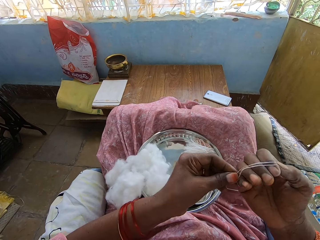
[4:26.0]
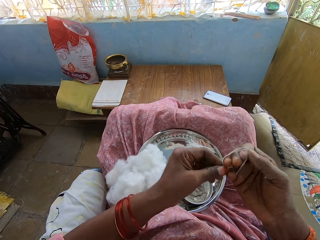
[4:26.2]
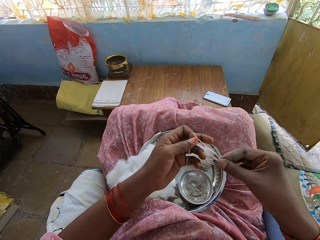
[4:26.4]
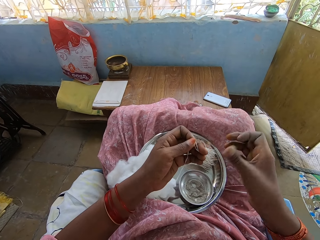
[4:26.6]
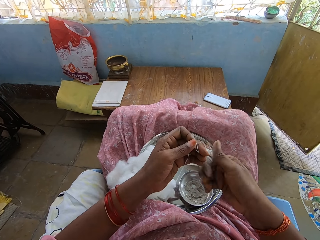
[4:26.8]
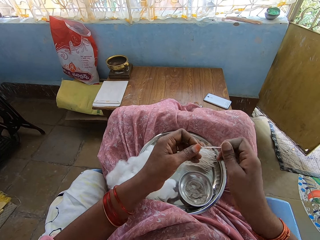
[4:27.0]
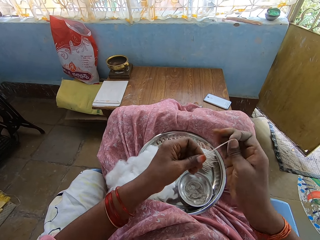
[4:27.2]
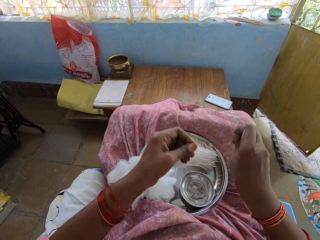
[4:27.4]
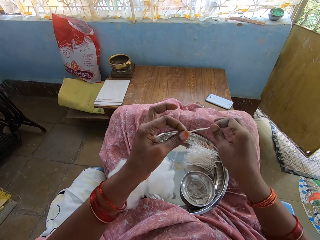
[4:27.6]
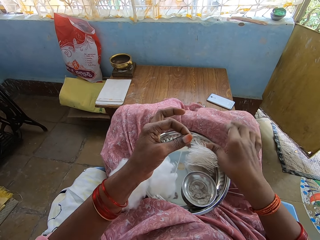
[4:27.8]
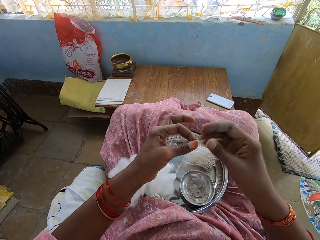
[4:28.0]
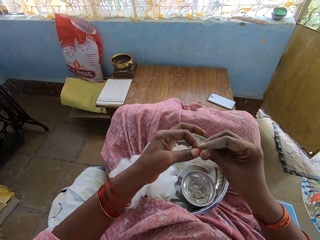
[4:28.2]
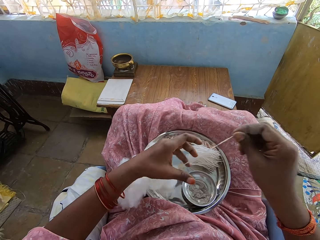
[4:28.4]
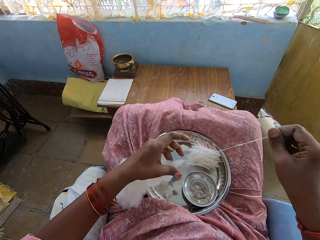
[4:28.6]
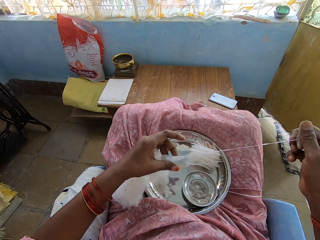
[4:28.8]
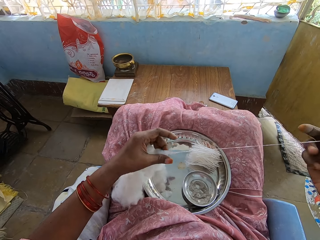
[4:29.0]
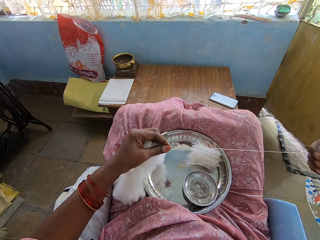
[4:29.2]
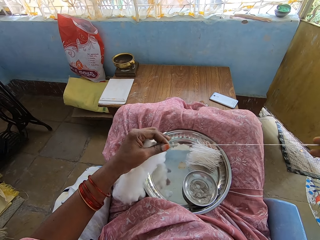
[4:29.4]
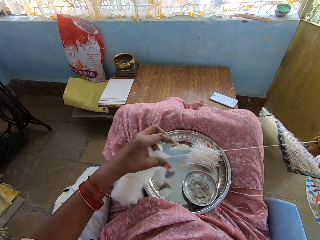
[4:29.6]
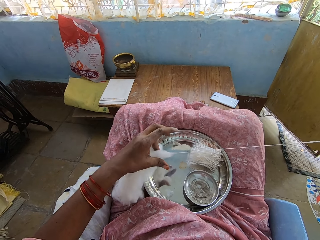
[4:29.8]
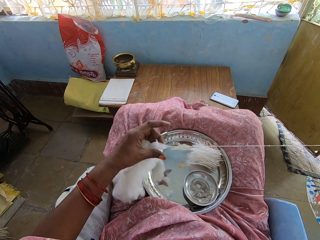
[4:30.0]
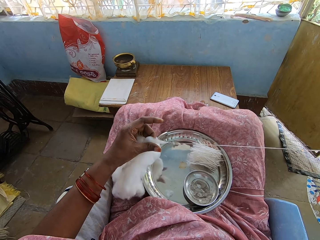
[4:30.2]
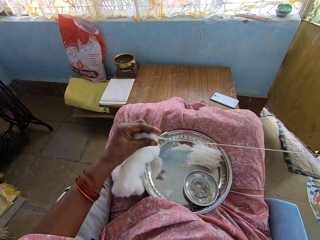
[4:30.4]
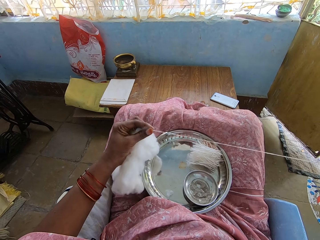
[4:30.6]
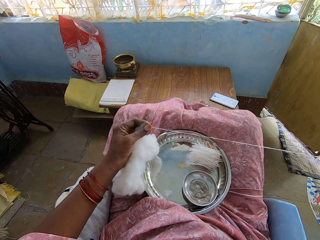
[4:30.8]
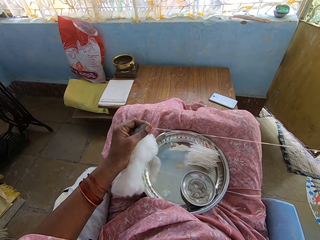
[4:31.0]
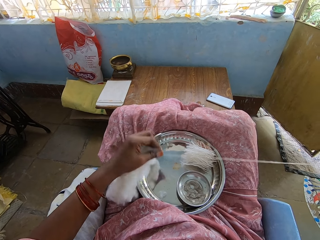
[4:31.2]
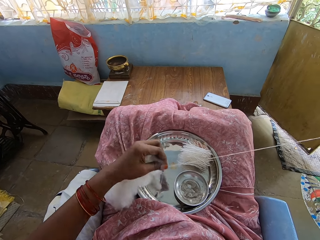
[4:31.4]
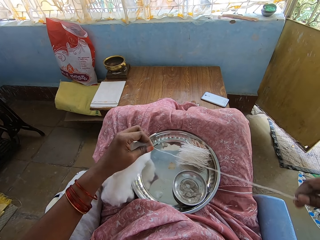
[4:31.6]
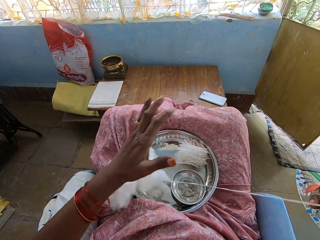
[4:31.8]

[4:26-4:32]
The camera wearer folds the thread, twists the thread, cuts the thread, and drops the thread on a tray. They pull out the cotton wool.

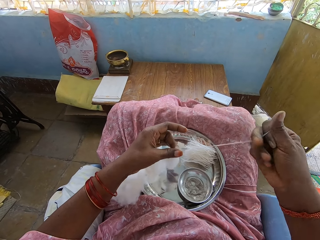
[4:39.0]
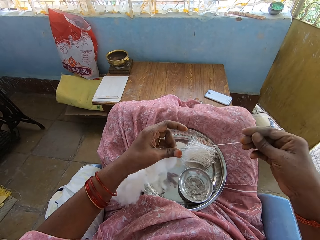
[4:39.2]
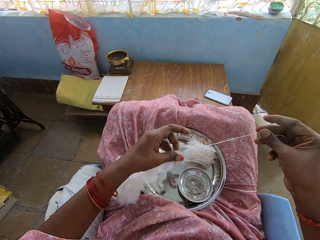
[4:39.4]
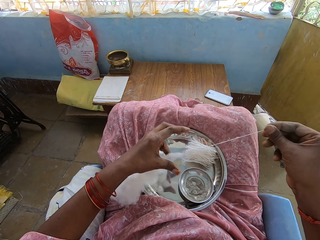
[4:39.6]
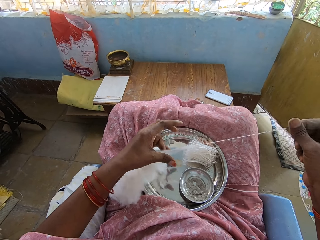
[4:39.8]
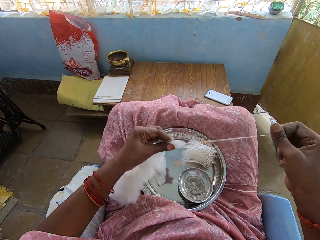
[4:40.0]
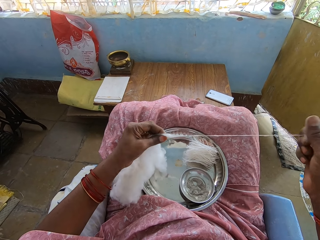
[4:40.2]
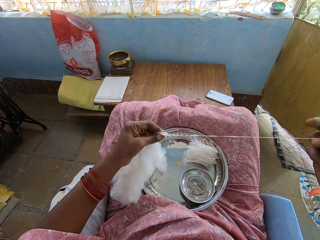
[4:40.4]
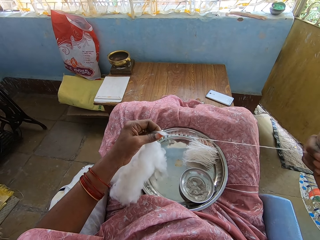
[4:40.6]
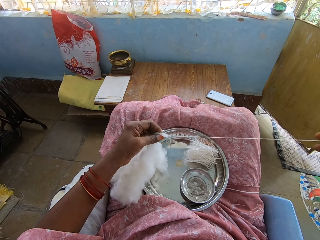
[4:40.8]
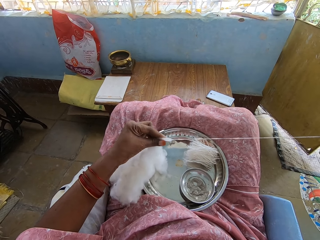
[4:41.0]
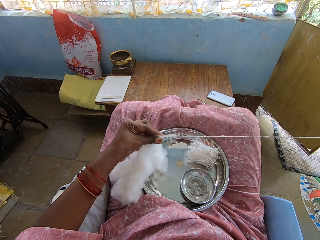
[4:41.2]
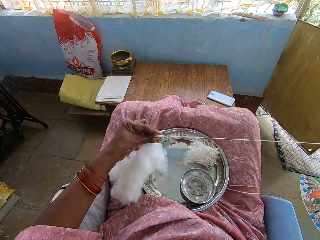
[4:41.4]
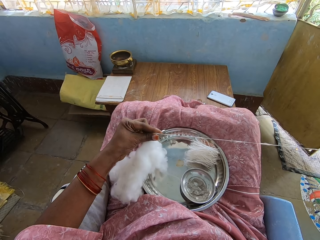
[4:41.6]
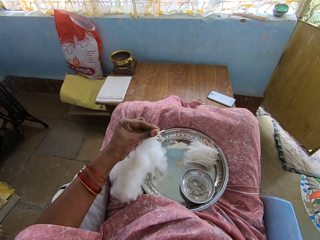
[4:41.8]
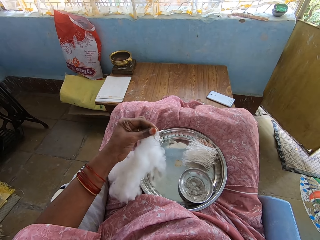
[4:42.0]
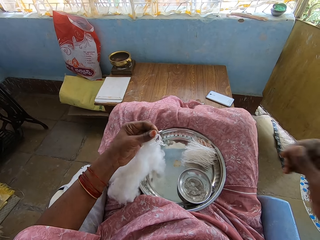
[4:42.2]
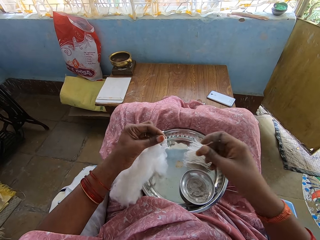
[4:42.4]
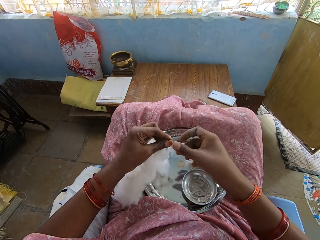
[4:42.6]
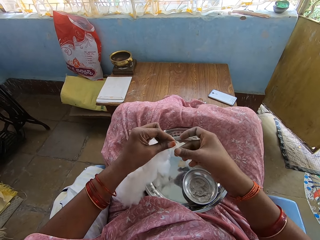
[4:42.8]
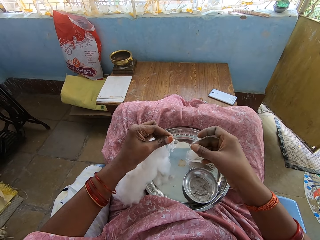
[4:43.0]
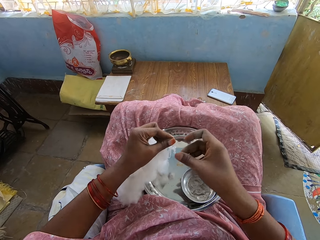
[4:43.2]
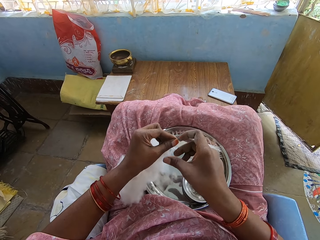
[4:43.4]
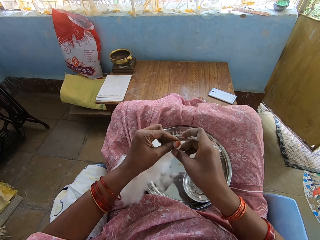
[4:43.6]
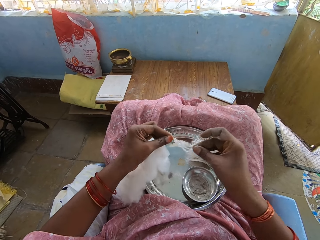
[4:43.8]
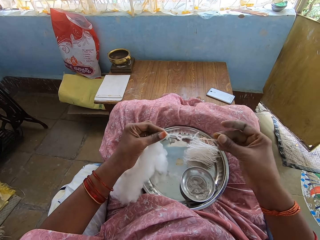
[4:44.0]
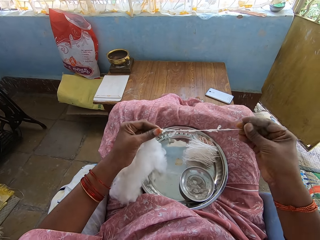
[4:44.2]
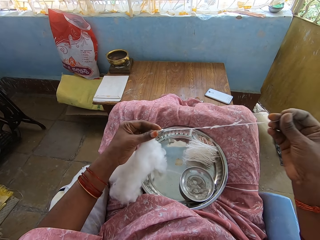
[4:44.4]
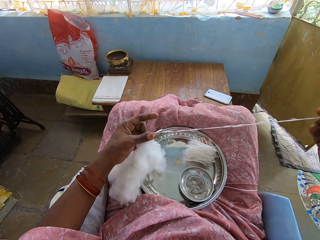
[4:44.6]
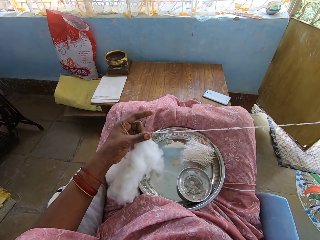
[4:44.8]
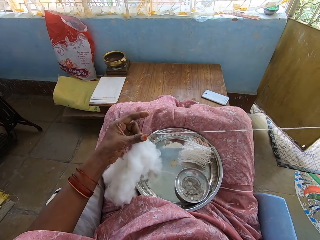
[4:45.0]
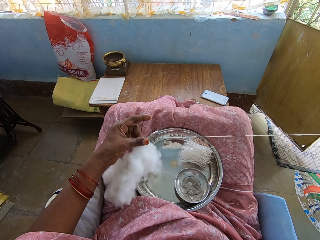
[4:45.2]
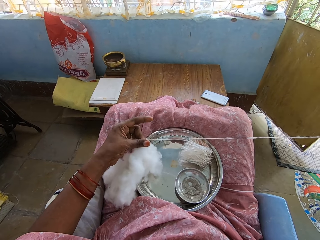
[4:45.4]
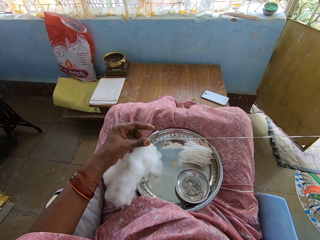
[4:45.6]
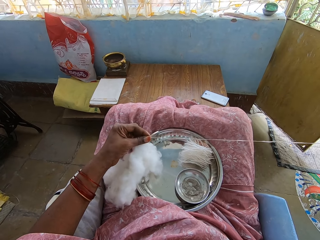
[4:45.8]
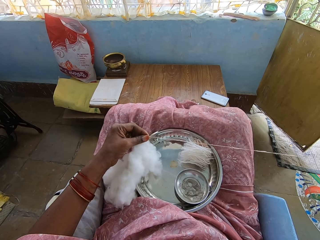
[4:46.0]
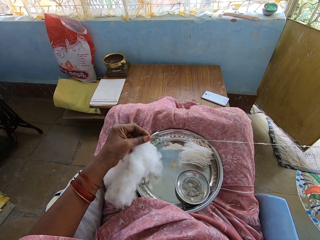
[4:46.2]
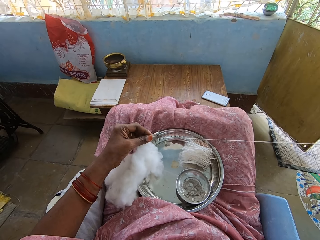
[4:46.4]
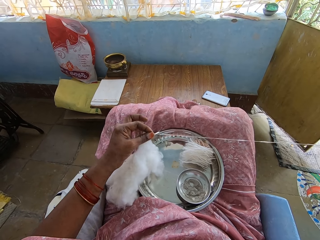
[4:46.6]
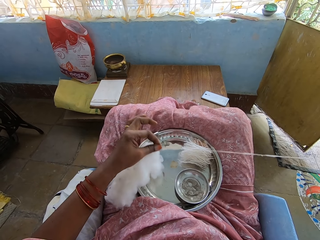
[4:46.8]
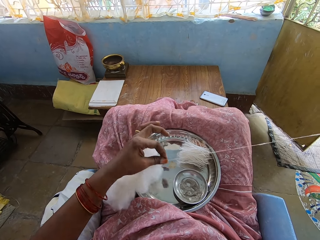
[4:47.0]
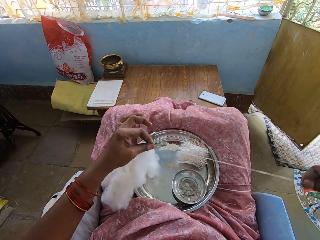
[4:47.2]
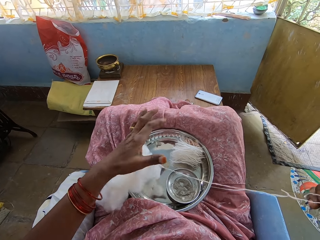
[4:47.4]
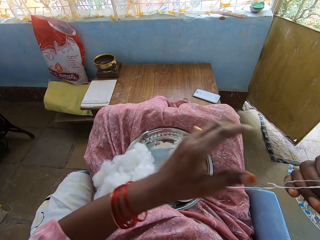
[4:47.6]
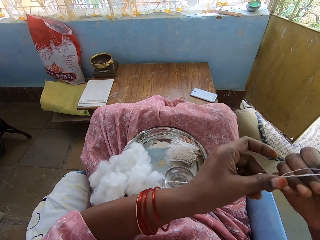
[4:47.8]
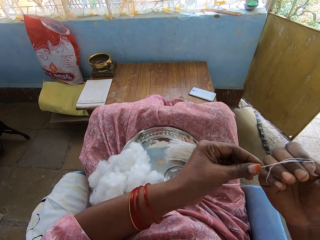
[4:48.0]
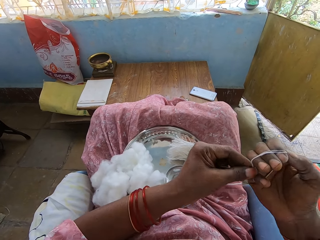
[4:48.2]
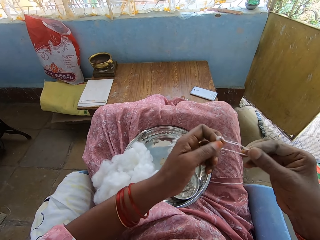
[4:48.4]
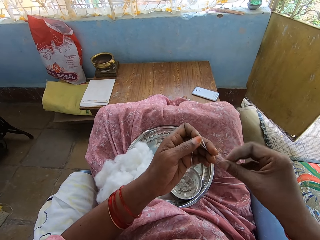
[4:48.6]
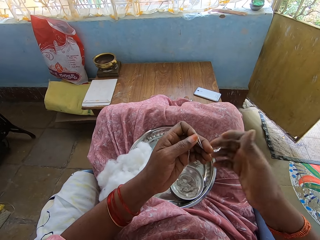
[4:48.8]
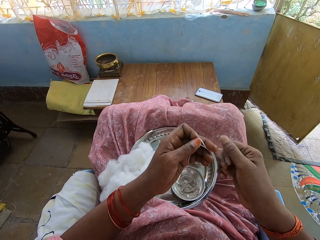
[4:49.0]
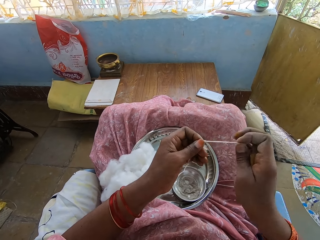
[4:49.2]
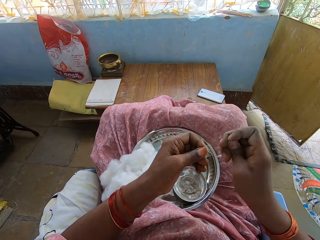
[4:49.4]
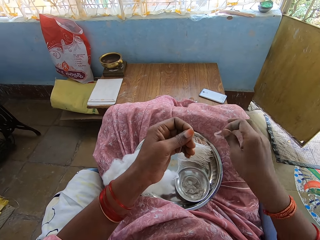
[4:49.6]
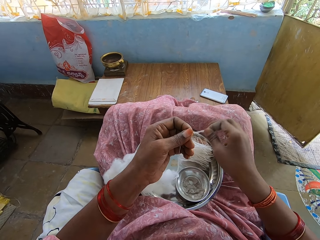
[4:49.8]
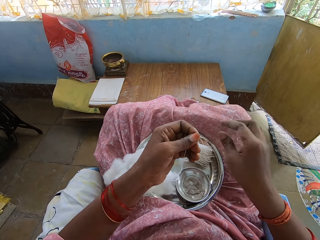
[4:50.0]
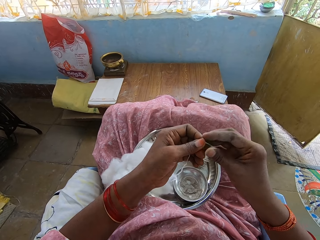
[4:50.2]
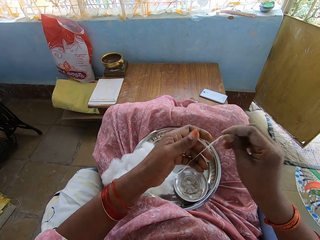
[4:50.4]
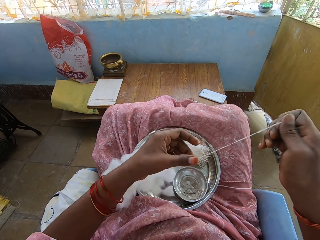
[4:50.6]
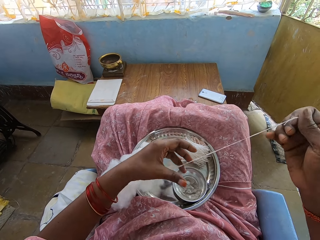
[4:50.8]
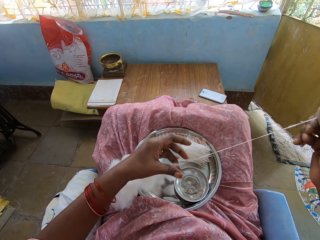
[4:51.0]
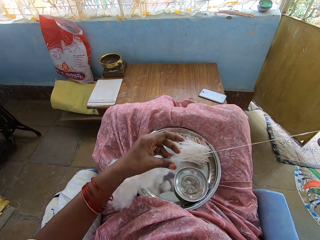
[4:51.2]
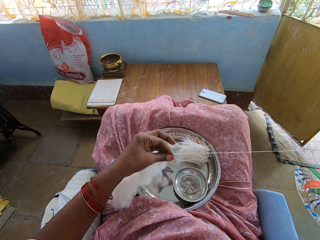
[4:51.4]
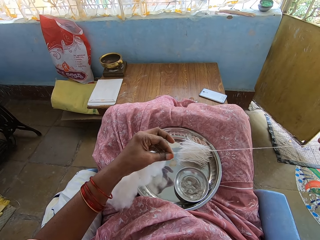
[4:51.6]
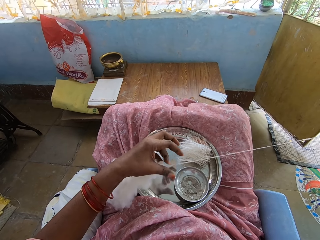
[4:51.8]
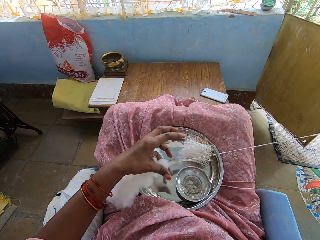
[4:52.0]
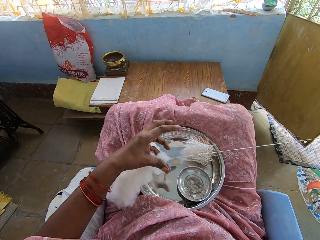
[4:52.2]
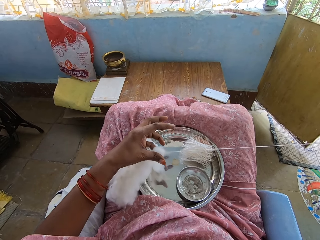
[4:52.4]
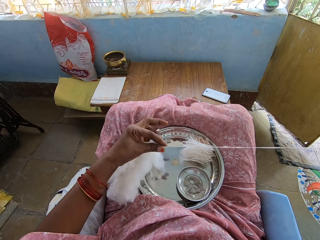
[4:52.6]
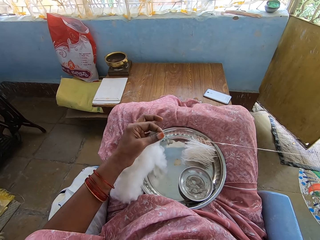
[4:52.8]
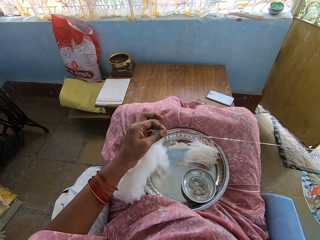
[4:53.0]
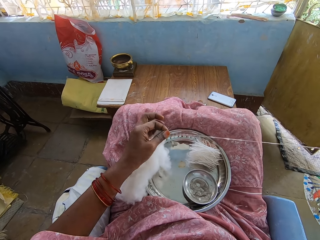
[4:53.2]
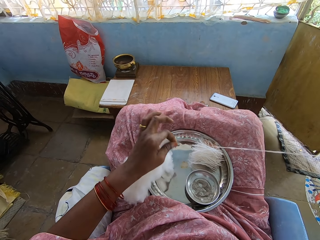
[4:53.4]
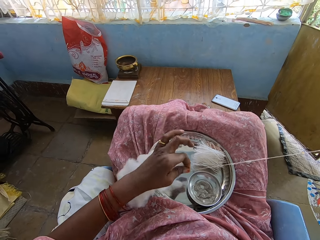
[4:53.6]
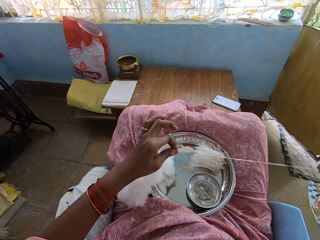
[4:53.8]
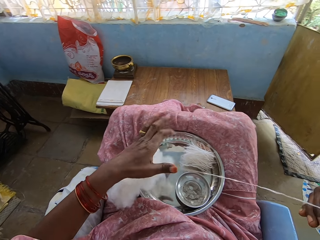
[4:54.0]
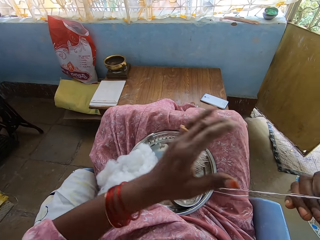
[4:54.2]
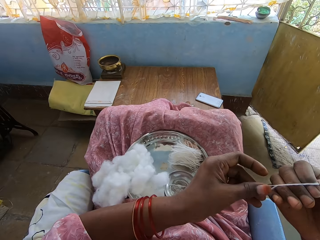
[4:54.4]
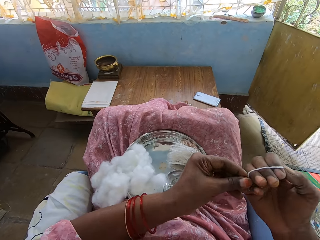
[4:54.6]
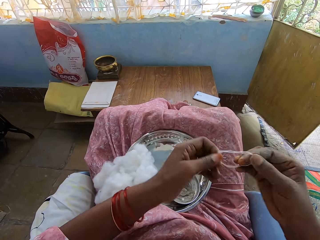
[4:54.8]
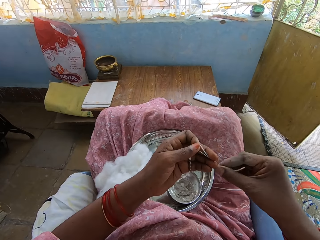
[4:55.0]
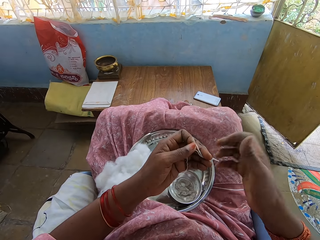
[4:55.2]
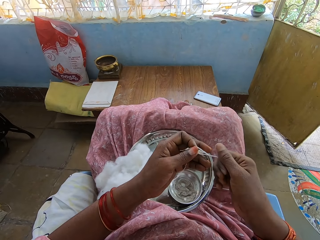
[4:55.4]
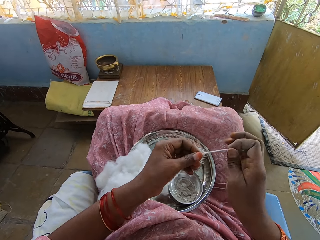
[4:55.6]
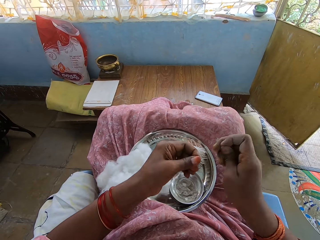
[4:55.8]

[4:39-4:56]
The camera wearer pulls thread. They pull the thread again. They roll the thread on the hand and remove the thread from the right hand. They cut the thread, drop the thread among other thread pieces on the tray, and pull the thread from the cotton wool. They remove the thread from the right hand and roll the thread on the hand.
